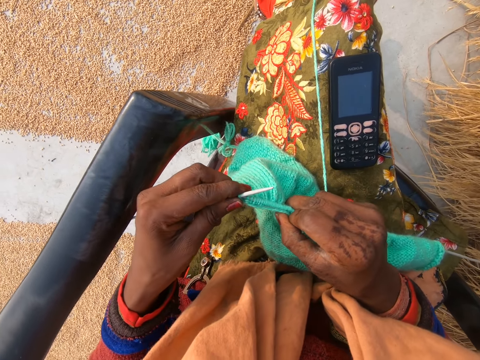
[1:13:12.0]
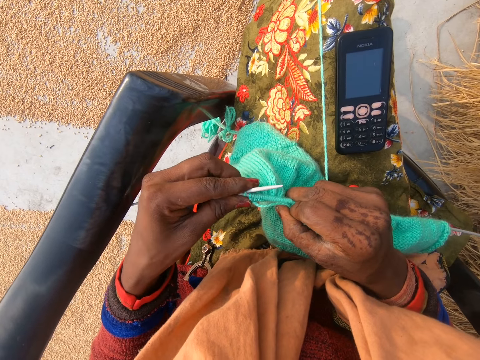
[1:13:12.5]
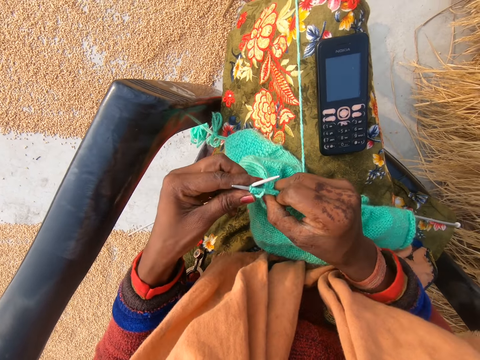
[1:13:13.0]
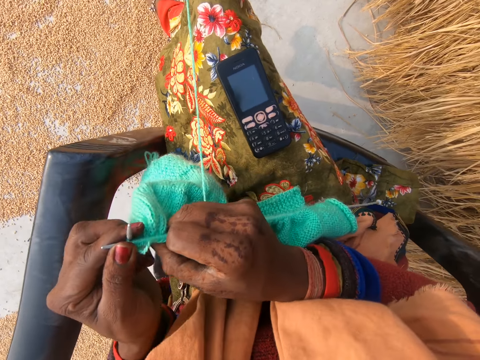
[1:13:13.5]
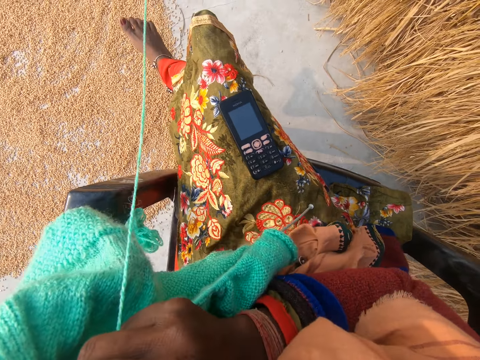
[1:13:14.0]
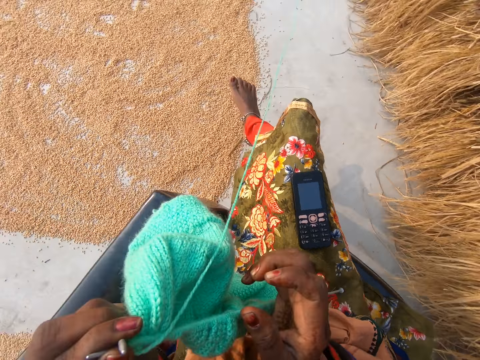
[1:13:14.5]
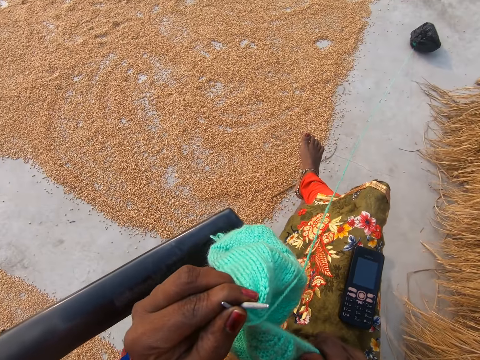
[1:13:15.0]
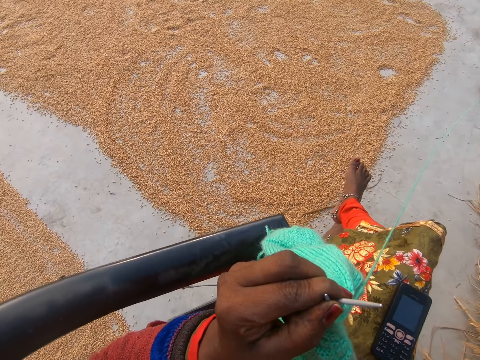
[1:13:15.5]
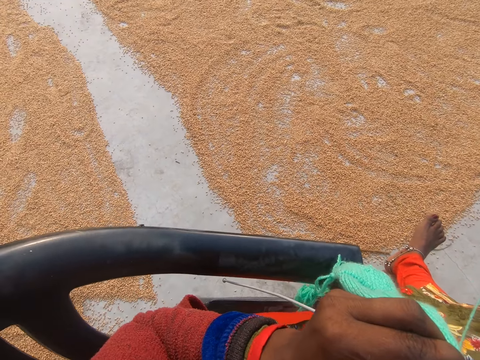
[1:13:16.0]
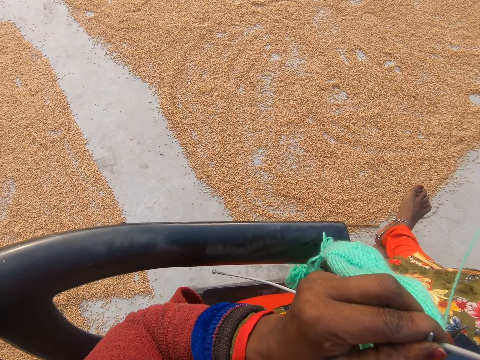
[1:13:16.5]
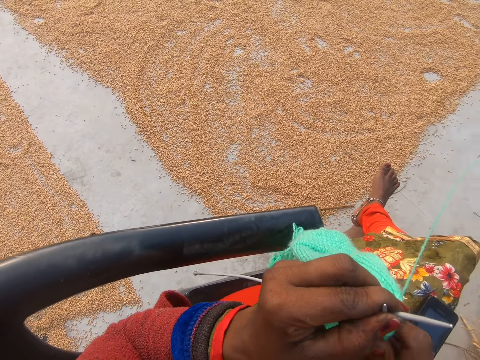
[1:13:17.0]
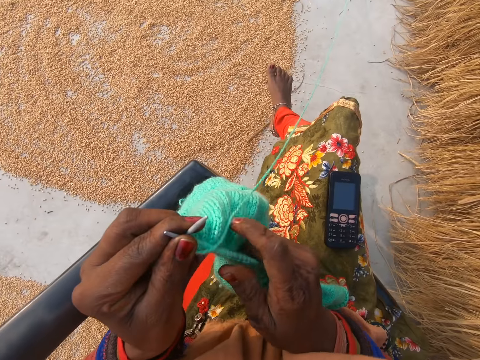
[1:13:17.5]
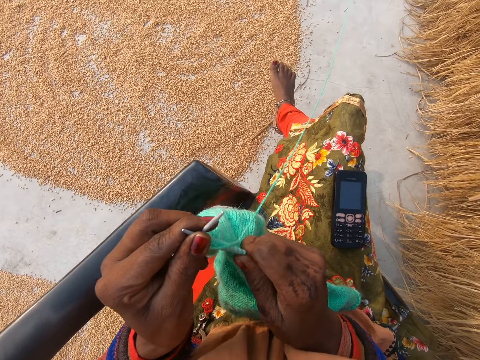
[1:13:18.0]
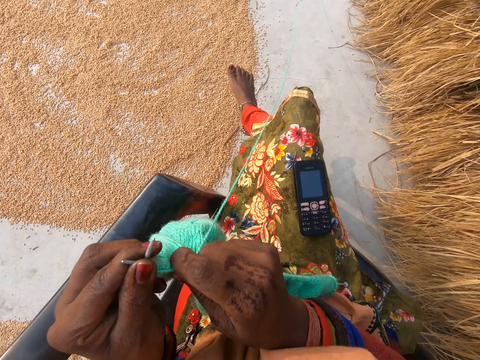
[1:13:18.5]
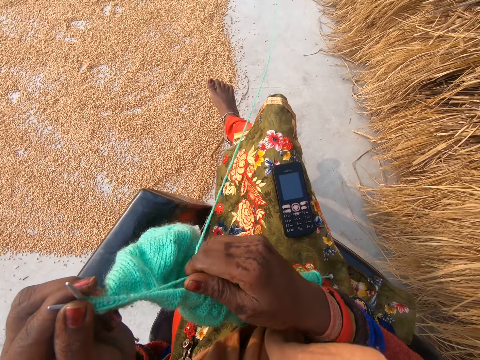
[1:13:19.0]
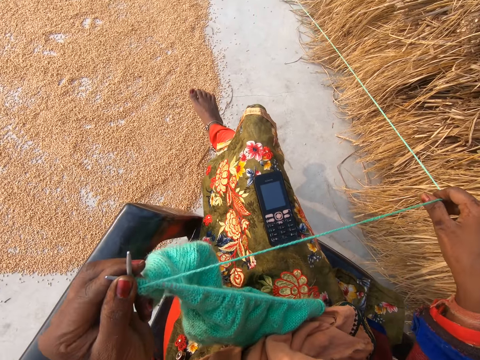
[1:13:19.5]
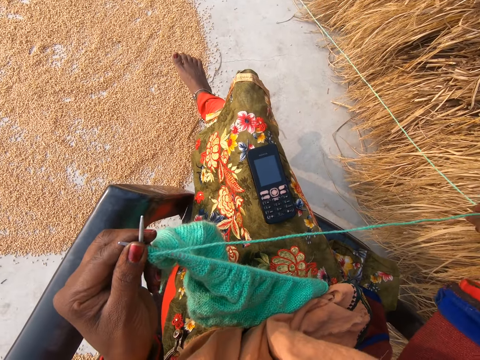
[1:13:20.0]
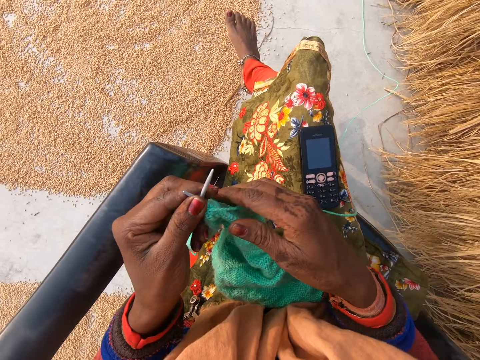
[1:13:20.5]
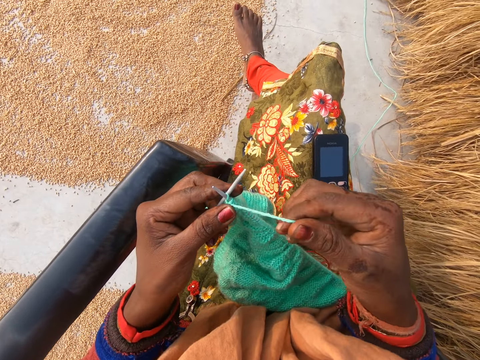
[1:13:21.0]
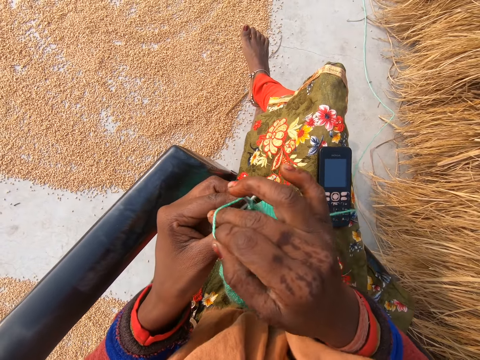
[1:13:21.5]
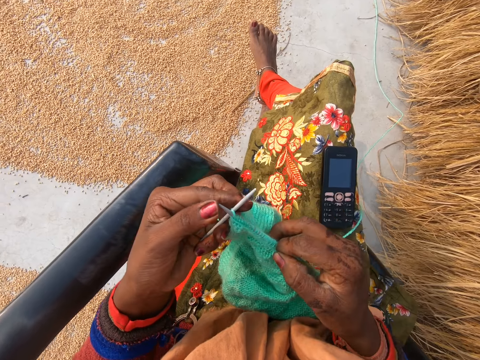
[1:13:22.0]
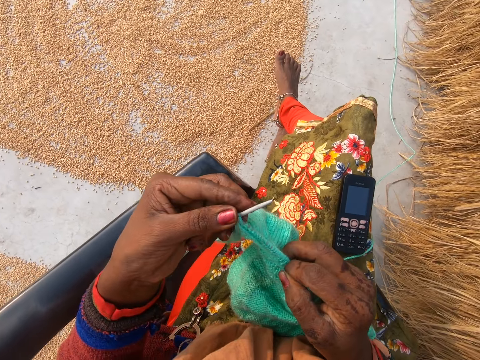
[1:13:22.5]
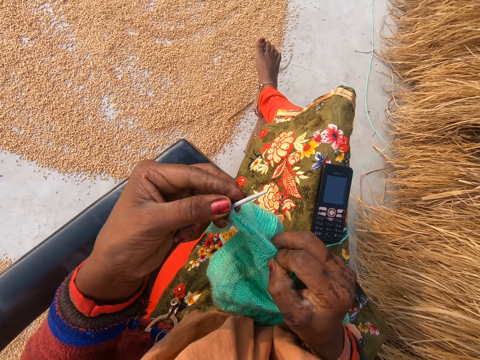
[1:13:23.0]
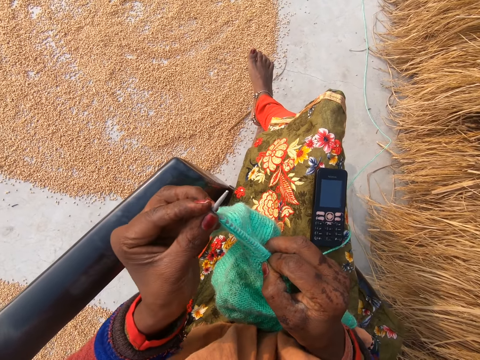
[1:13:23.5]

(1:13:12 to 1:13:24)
The camera wearer crochets with the yarn in her hand with a crochet hook. She lifts the fabric. She adjusts the crochet in her hand. She places the fabric on the lap. She pulls the yarn. She adjusts the yarn with her right hand. She crochets with the yarn in her hand with the crochet hook.

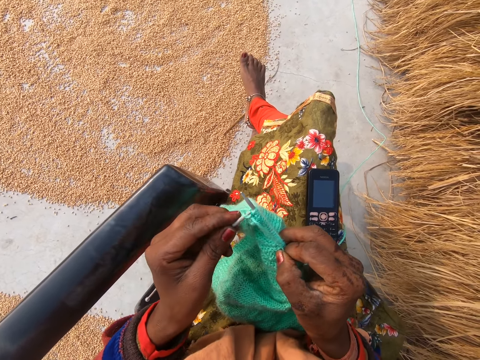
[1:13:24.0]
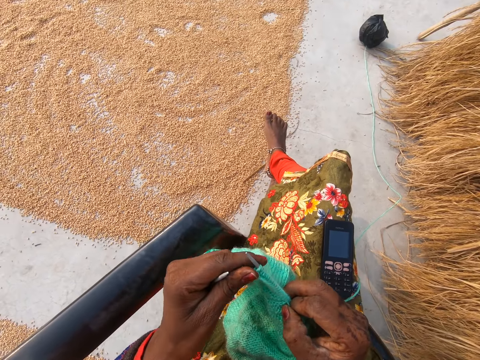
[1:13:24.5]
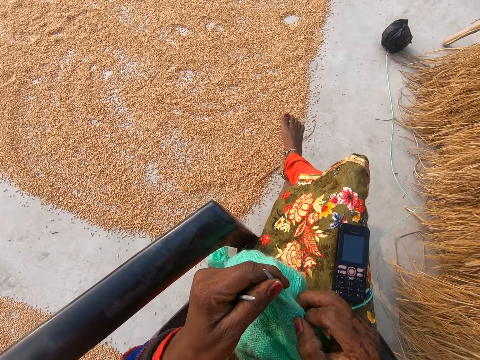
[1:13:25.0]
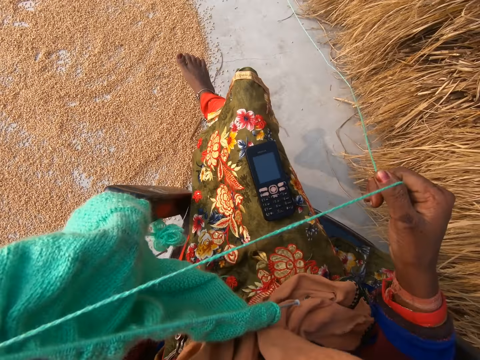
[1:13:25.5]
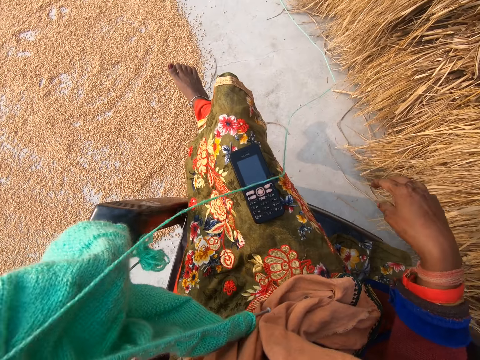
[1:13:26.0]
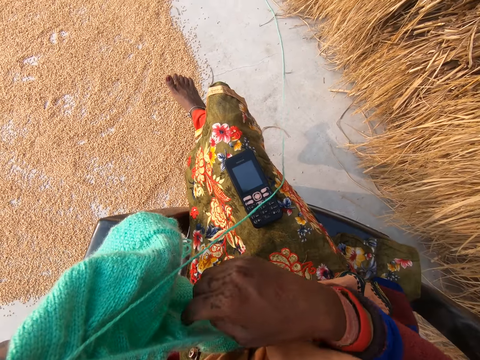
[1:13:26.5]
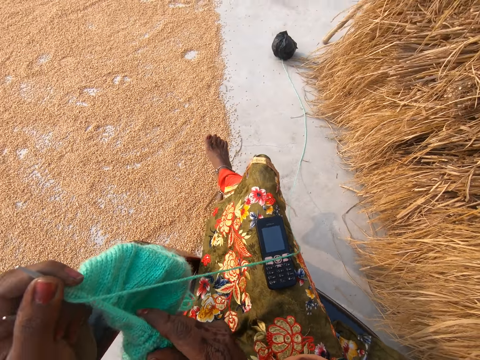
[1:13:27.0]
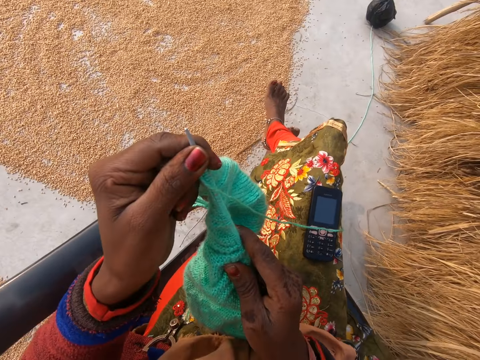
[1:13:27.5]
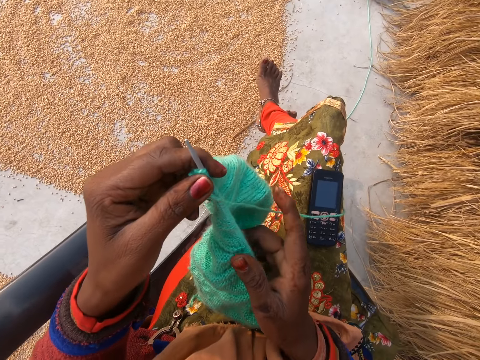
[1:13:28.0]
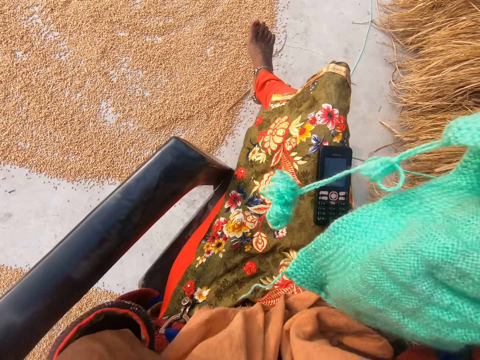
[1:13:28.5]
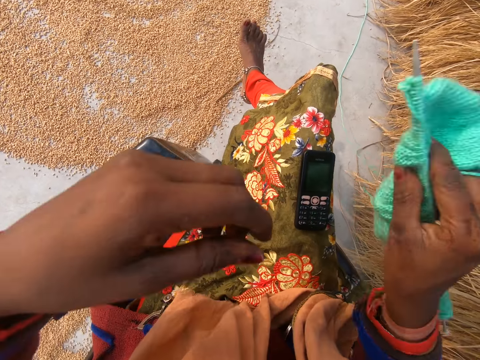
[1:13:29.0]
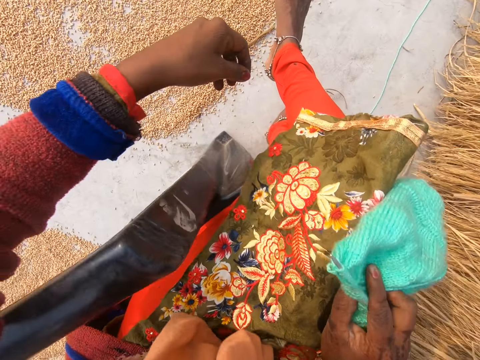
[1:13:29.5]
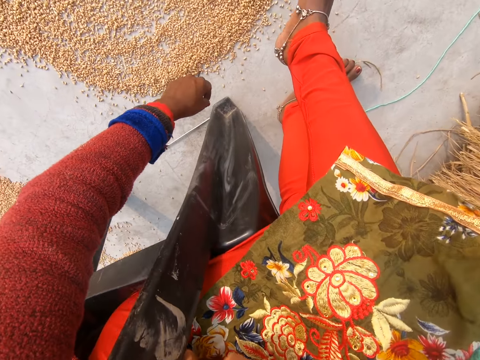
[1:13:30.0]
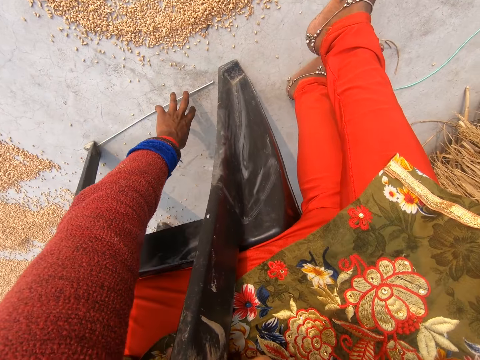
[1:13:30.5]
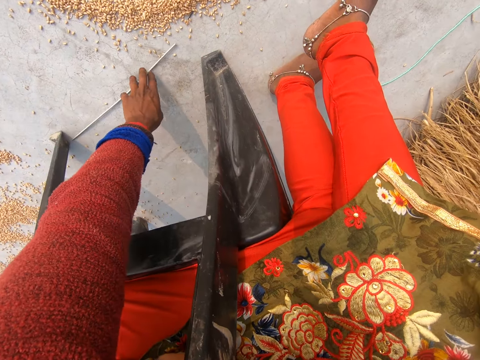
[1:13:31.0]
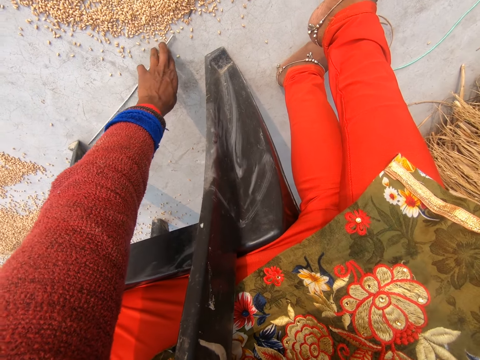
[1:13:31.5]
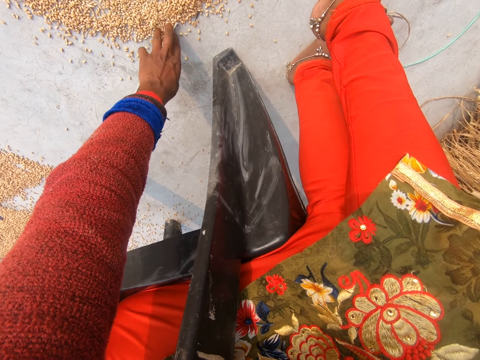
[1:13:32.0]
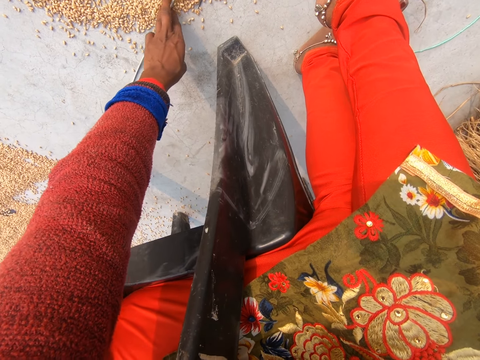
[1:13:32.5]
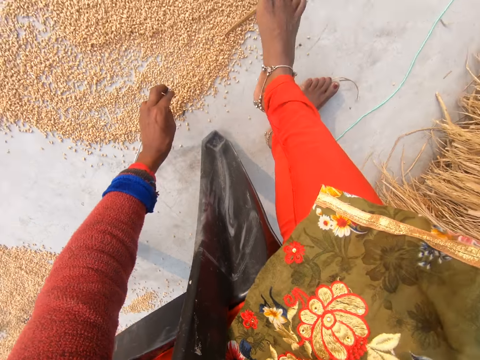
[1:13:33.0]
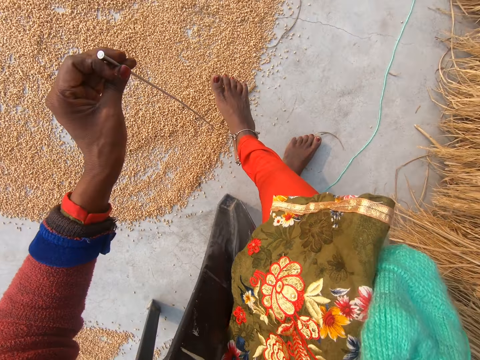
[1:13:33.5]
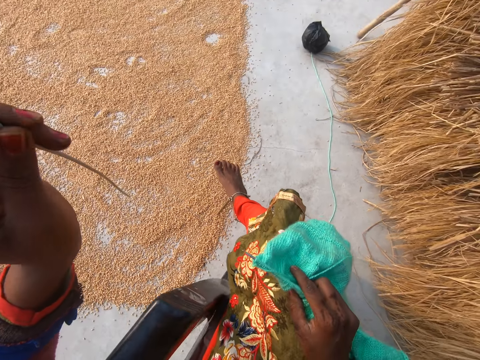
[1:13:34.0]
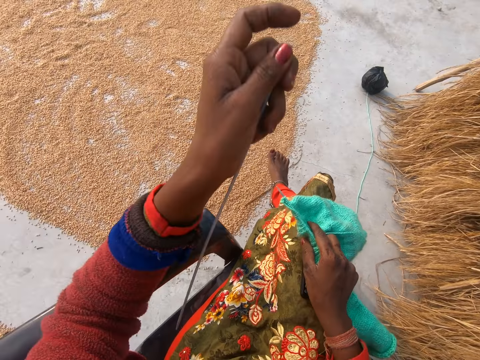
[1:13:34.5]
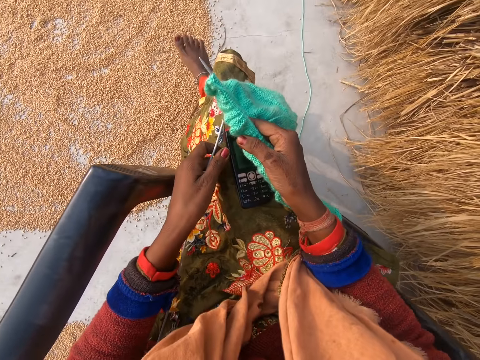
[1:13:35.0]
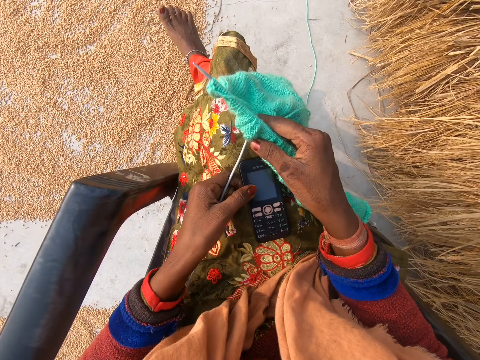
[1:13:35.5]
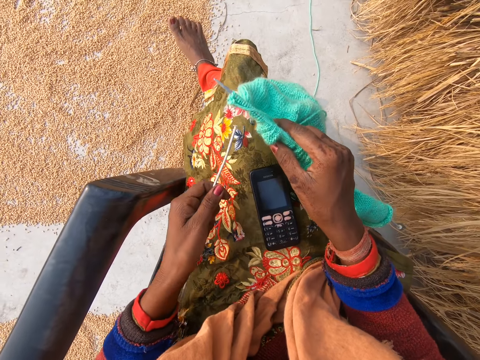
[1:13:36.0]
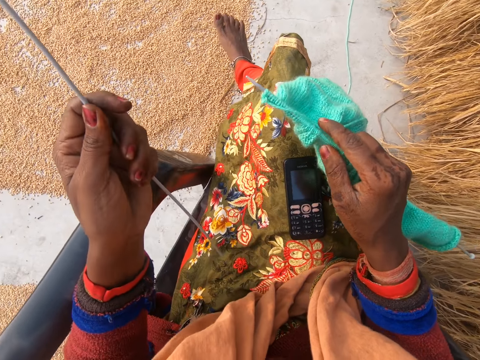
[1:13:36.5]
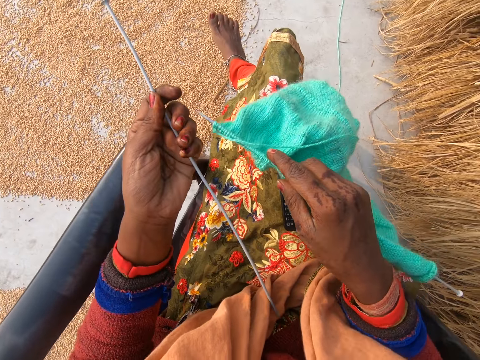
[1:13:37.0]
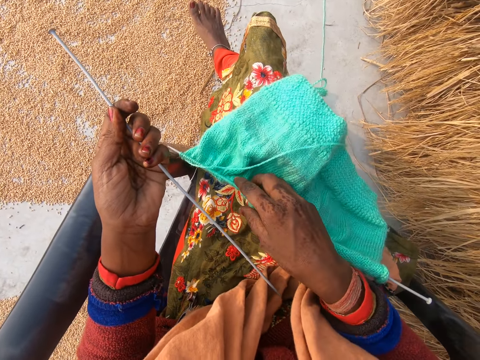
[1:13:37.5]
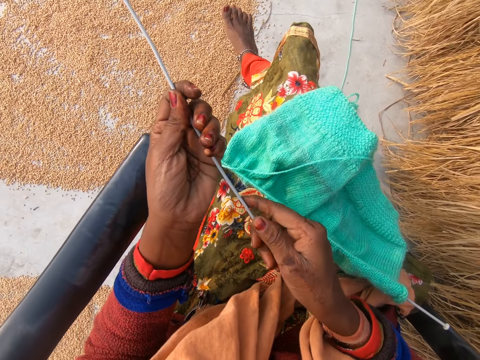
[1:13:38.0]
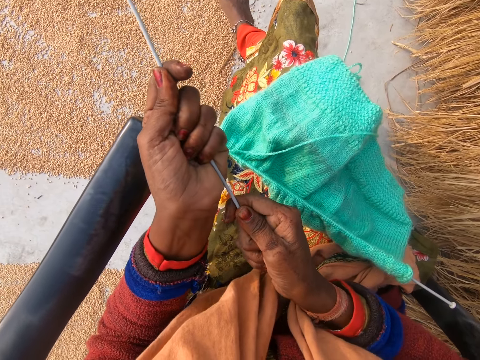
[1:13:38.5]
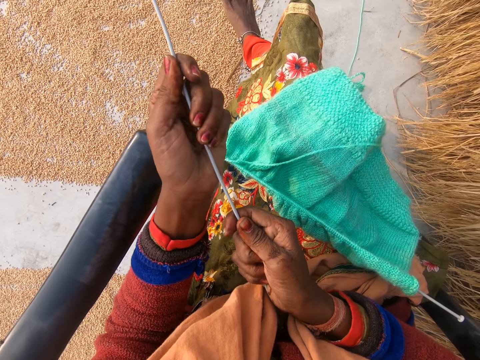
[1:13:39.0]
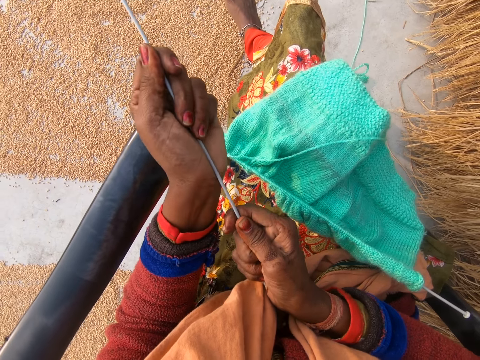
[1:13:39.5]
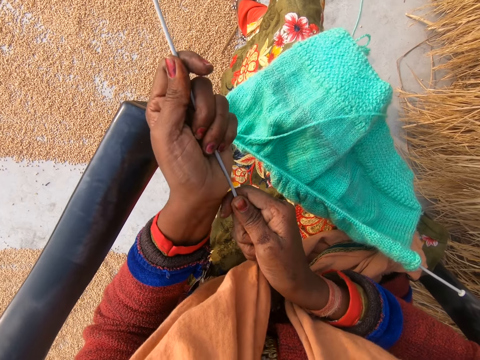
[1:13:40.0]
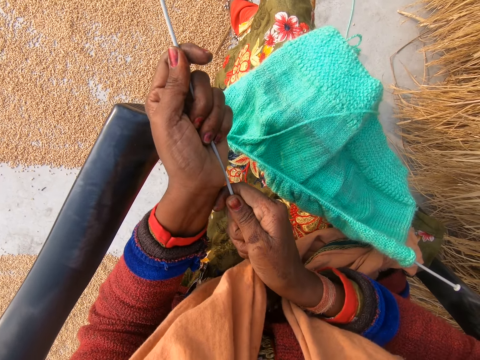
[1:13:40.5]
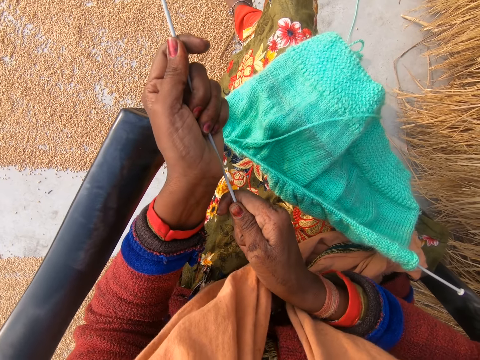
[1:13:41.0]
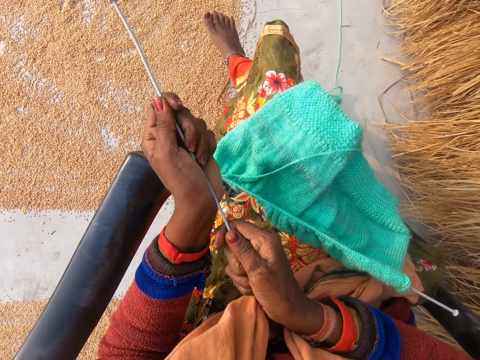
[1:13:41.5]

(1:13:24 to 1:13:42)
The camera wearer pulls the yarn. She adjusts the yarn with her right hand. She adjusts her face with her left hand. She picks up a crochet hook on the ground. She adjusts the phone on her leg with her left hand. She drops the crochet in her right hand on her leg. She places the fabric on the lap. She adjusts the crochet hook with both her hands.
